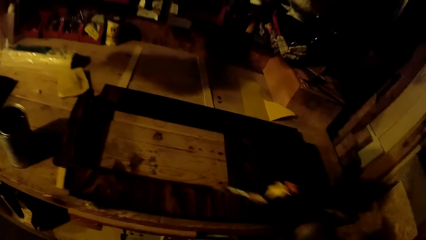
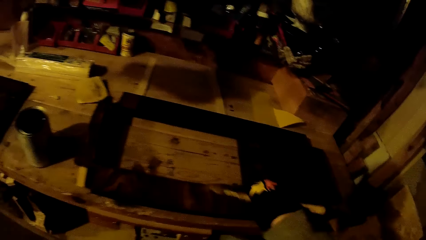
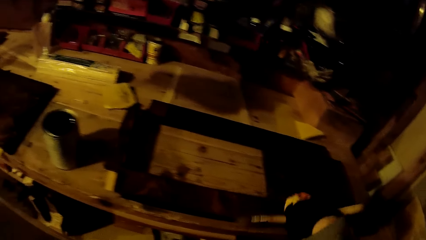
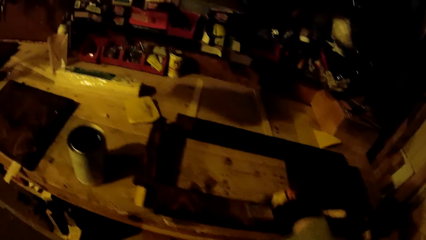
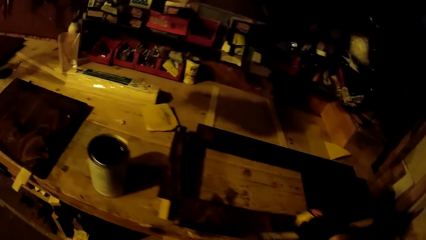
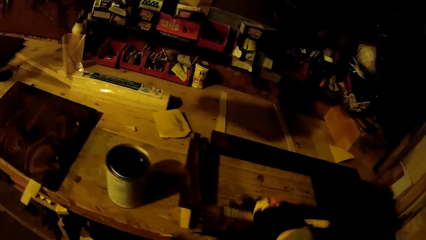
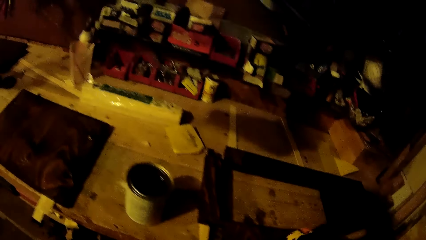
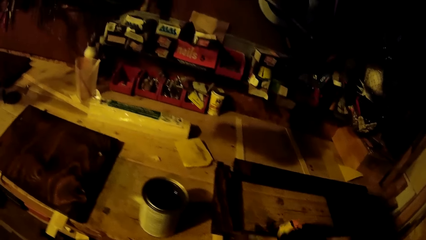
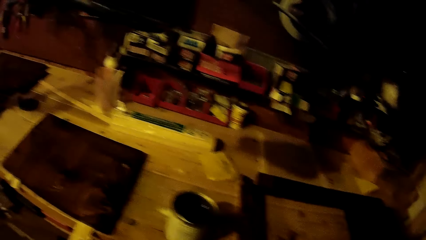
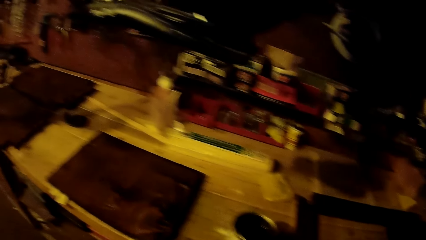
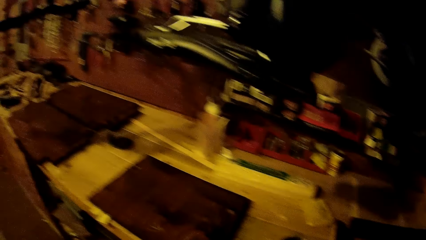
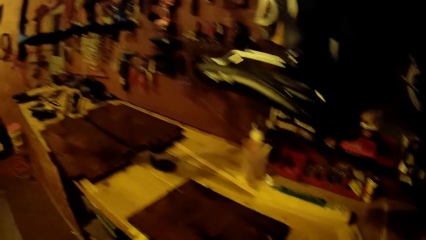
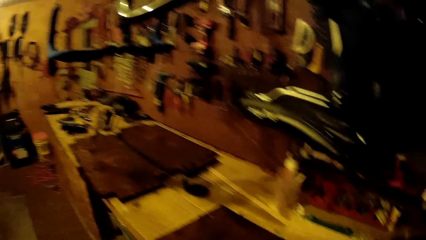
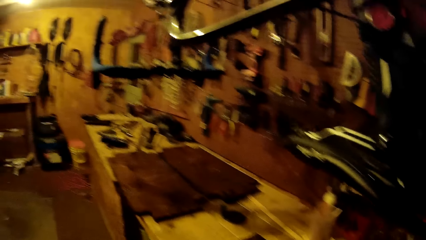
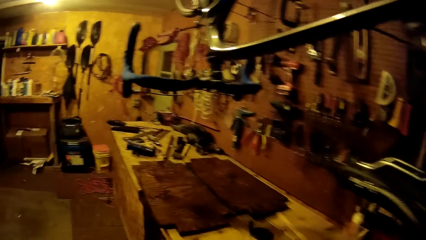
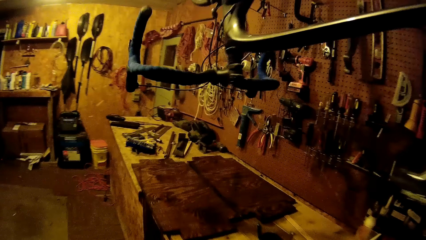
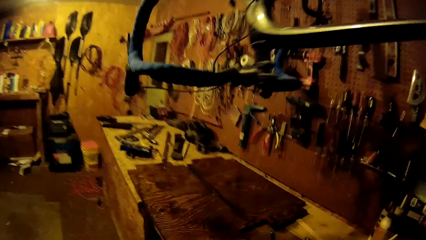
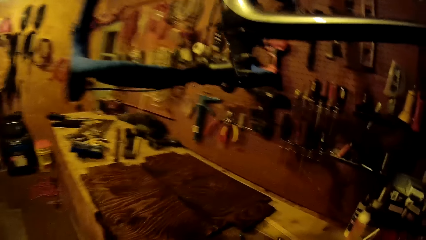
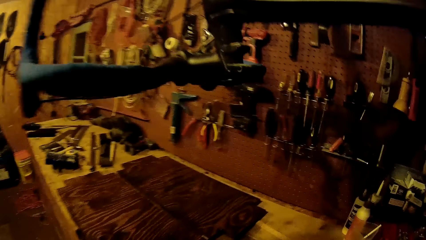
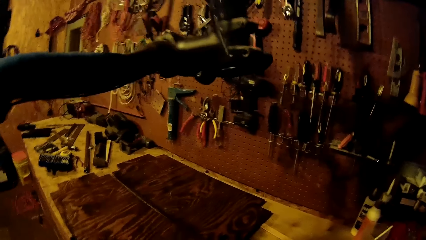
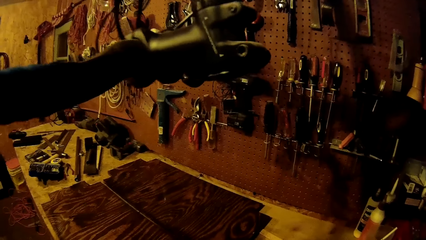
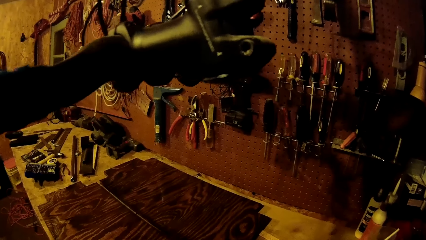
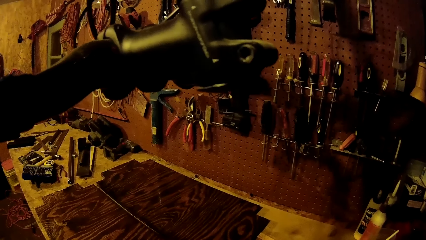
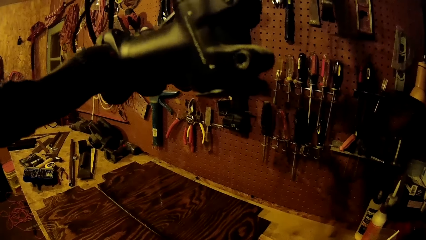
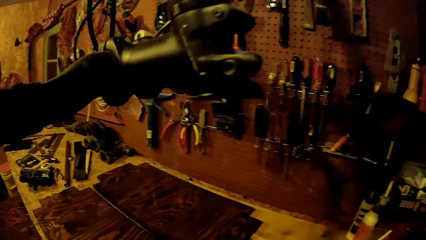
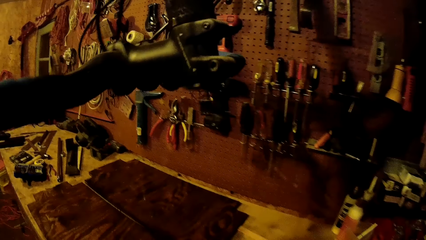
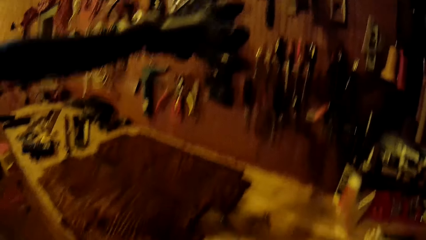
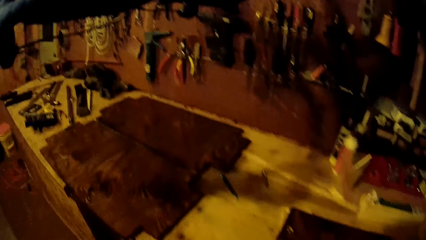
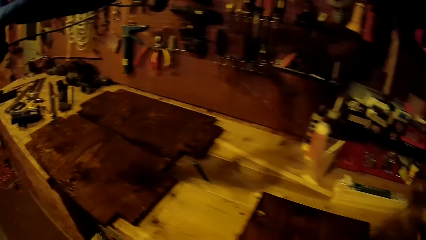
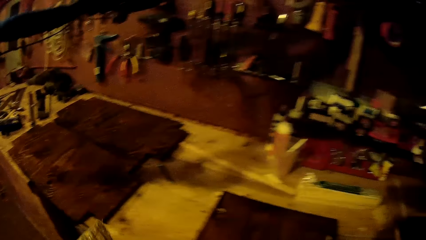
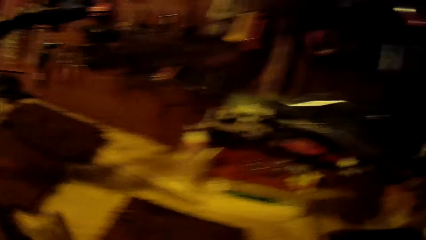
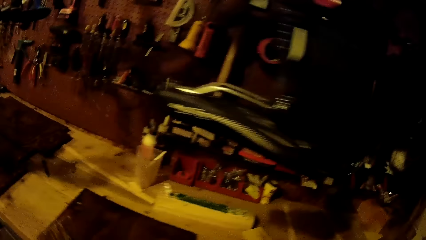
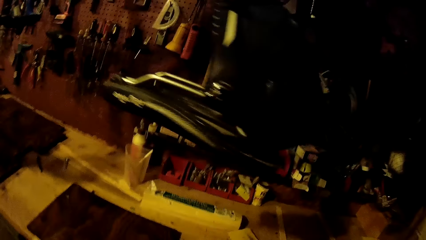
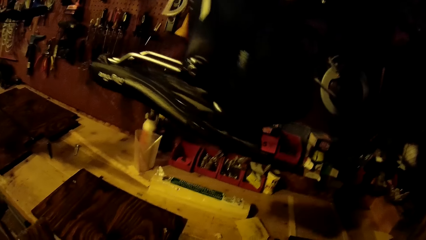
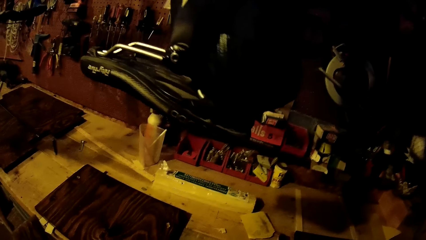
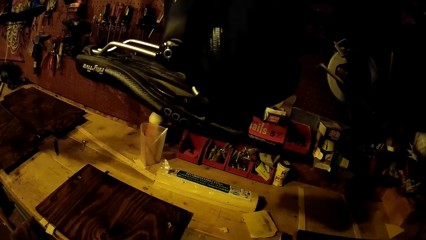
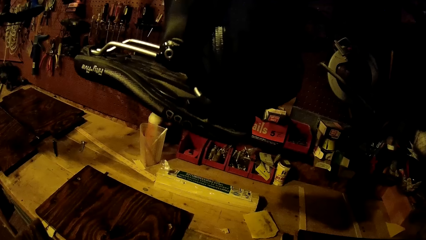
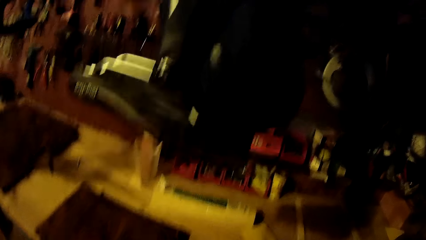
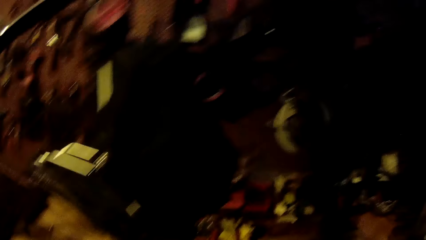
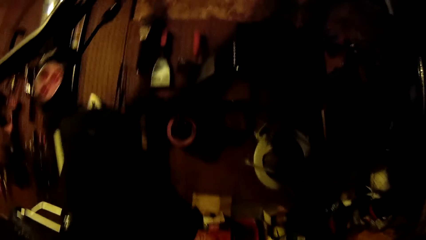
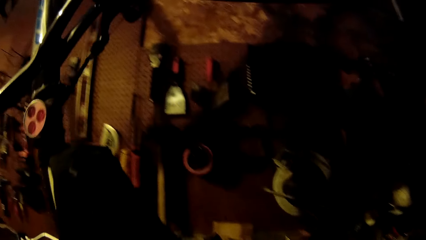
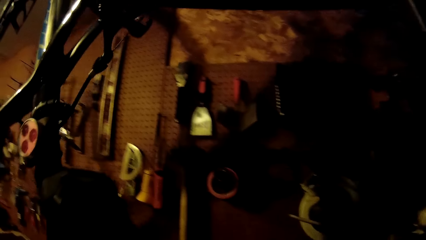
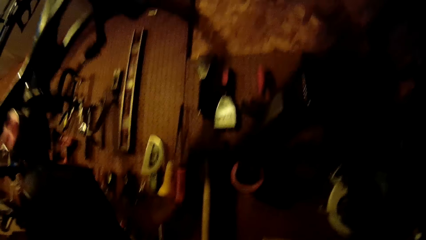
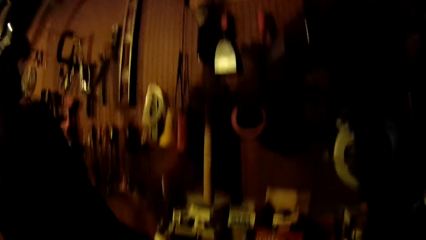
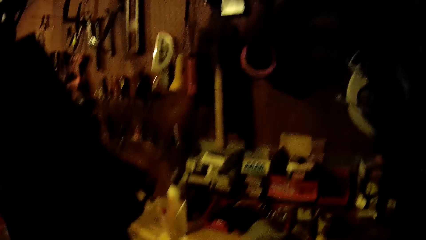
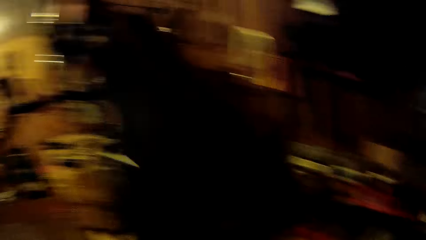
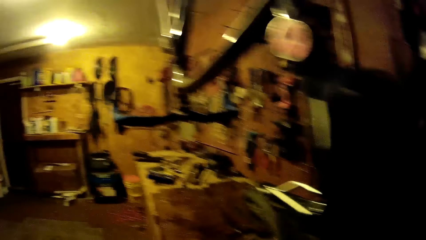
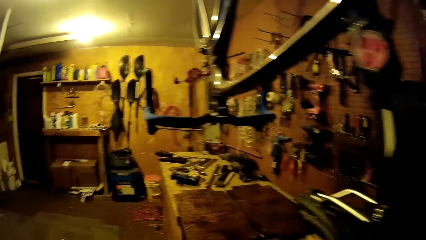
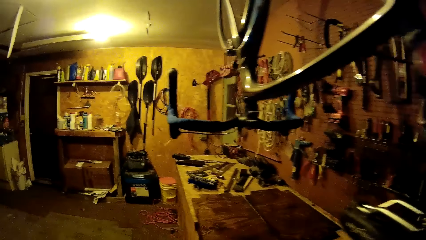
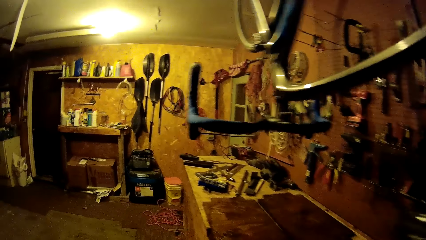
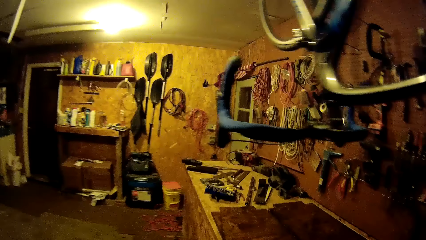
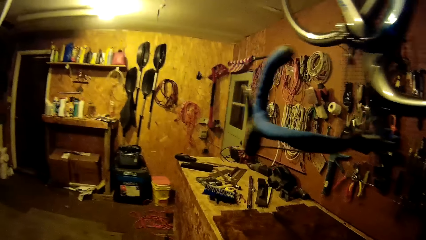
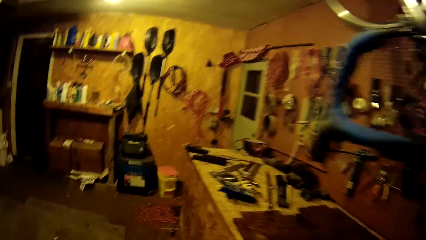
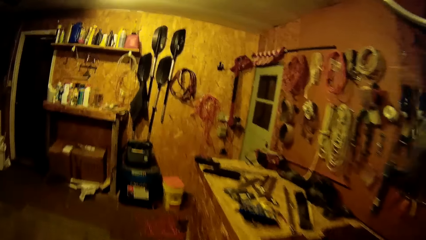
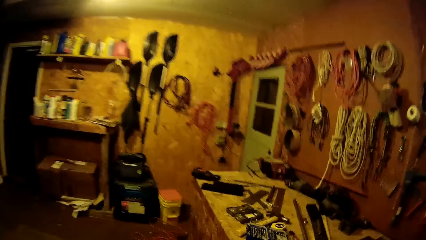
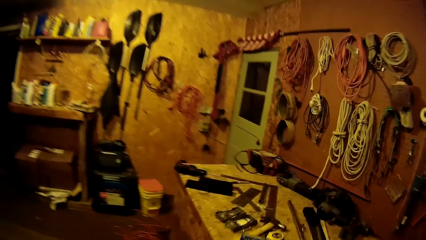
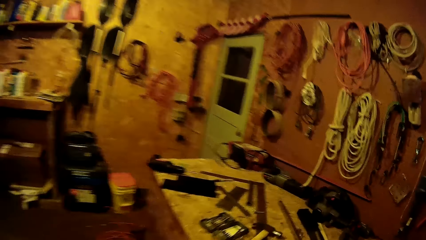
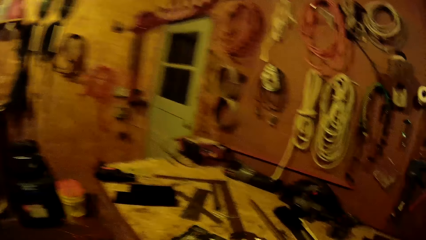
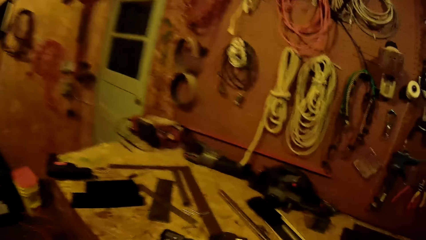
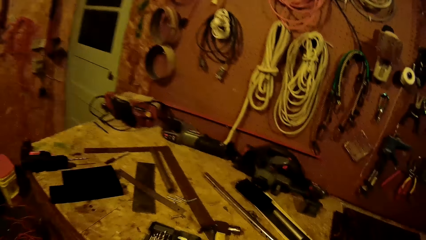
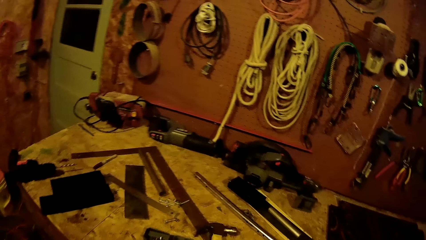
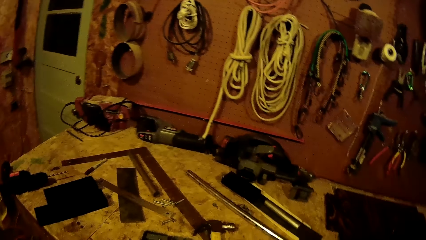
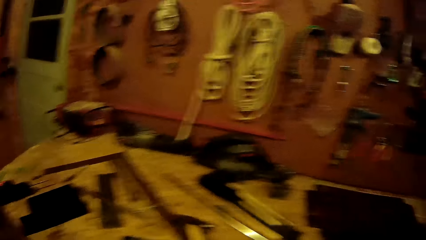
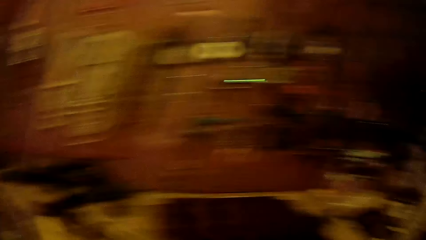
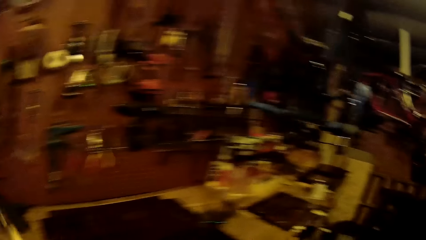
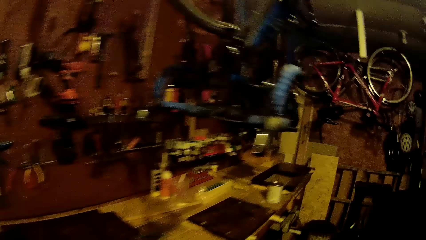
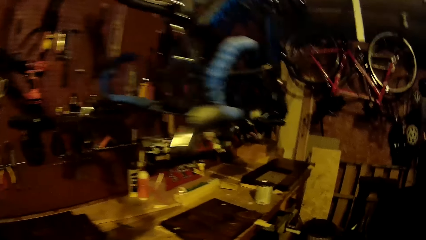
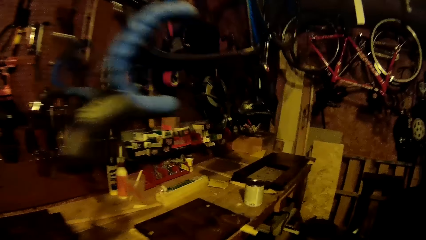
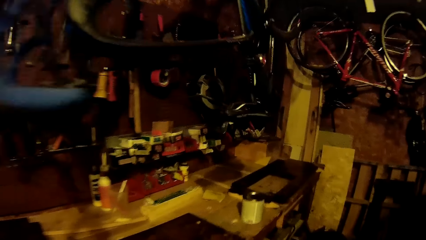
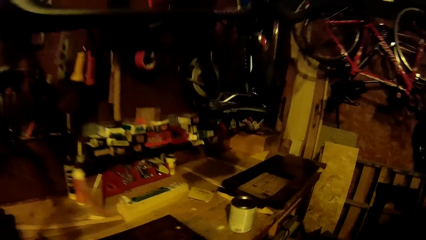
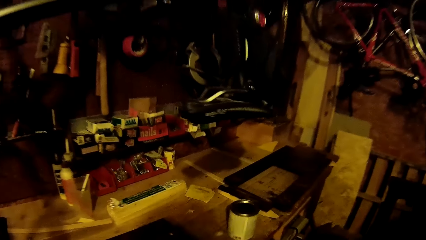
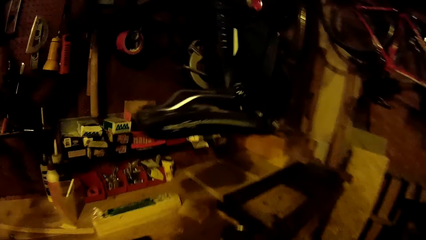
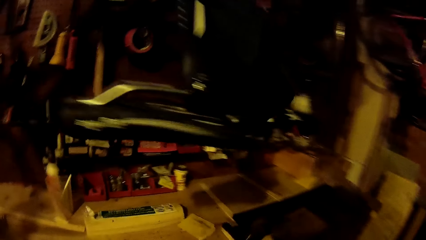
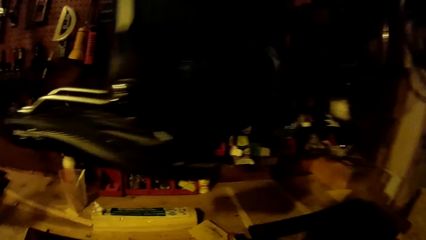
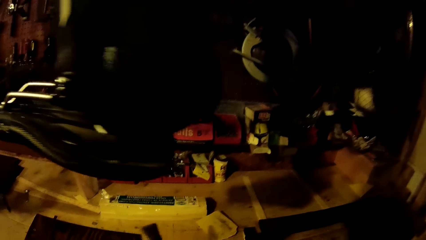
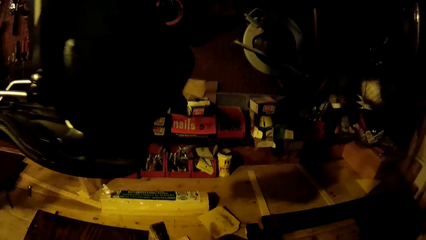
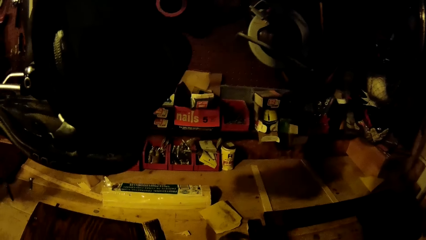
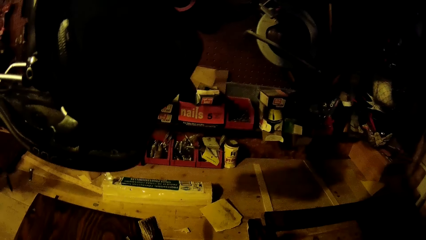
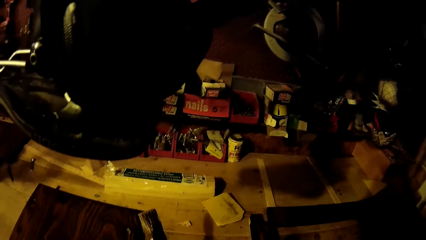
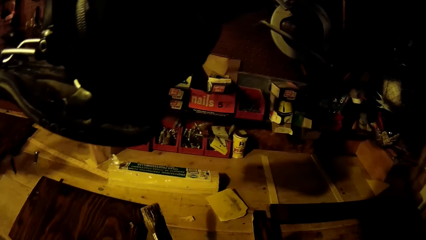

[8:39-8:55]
The camera wearer walks around the garage. He does something. He walks around the garage. He hits a plank on the work table with the hammer in his gloved right hand. He holds the hammer in his gloved right hand.
